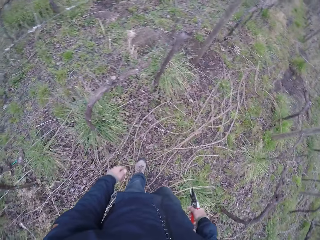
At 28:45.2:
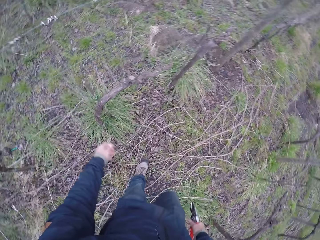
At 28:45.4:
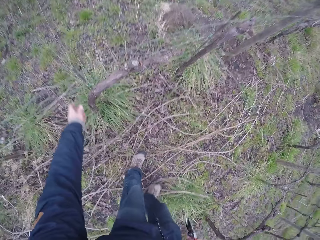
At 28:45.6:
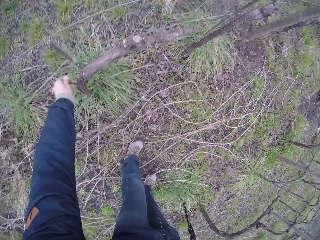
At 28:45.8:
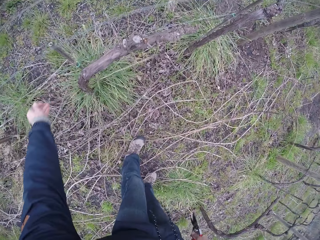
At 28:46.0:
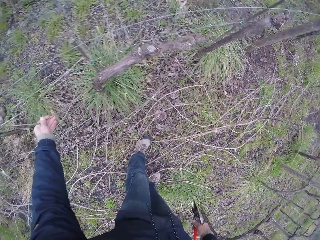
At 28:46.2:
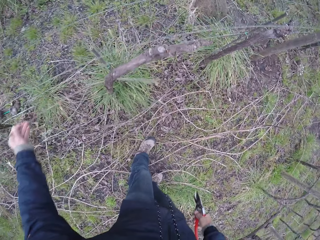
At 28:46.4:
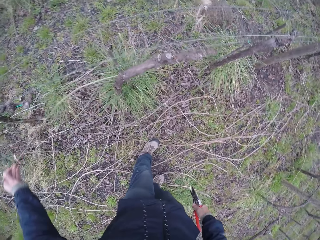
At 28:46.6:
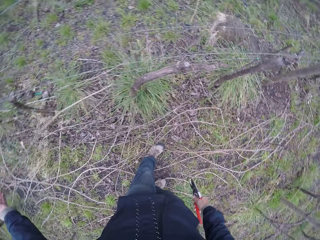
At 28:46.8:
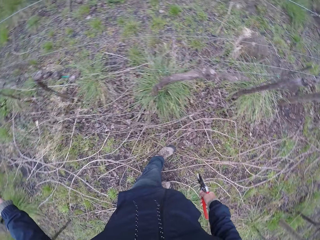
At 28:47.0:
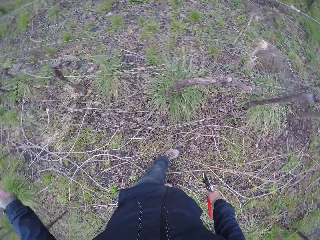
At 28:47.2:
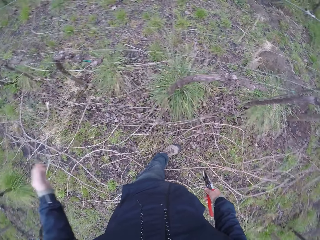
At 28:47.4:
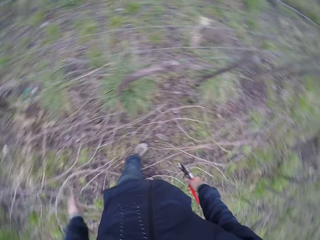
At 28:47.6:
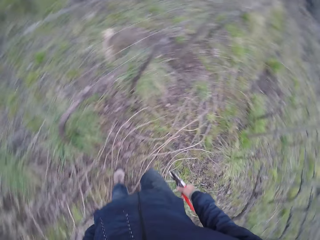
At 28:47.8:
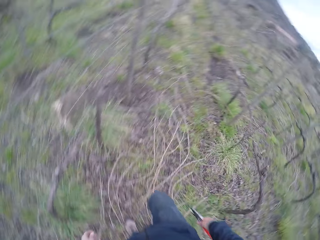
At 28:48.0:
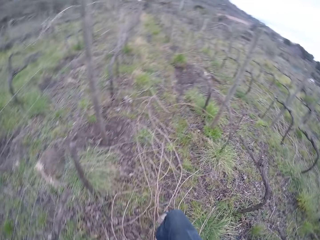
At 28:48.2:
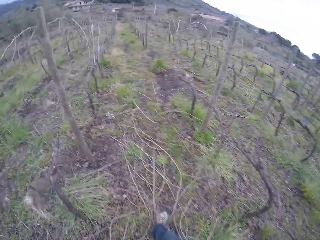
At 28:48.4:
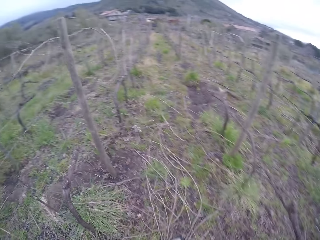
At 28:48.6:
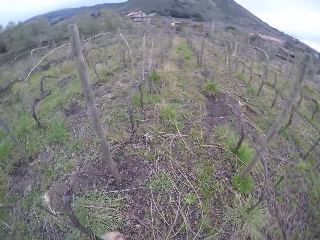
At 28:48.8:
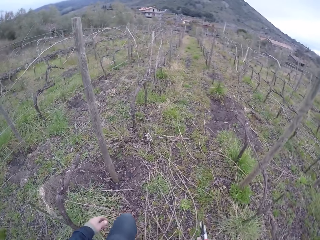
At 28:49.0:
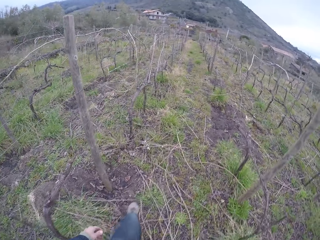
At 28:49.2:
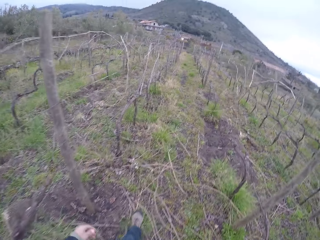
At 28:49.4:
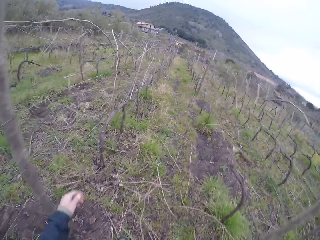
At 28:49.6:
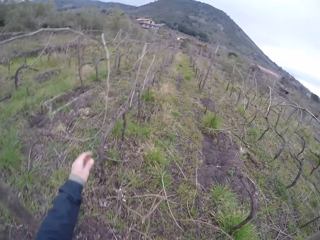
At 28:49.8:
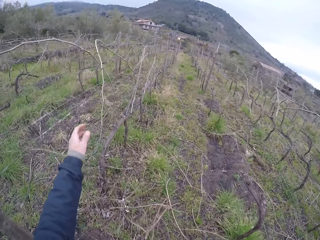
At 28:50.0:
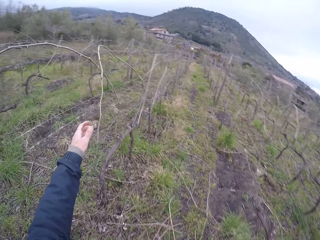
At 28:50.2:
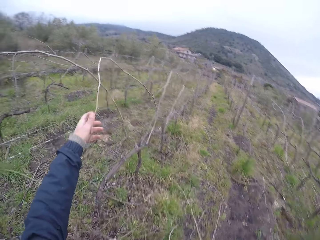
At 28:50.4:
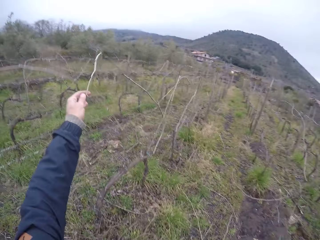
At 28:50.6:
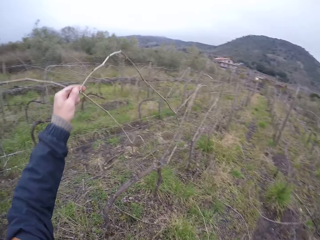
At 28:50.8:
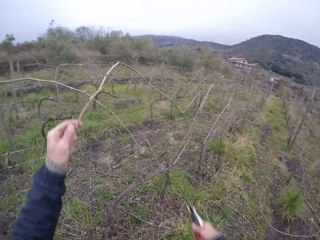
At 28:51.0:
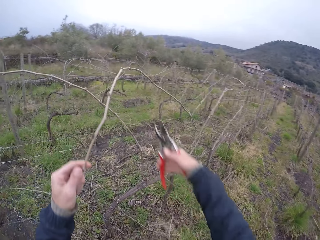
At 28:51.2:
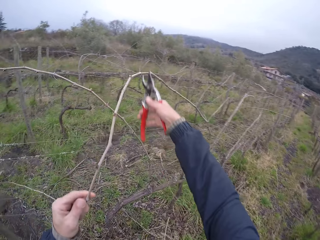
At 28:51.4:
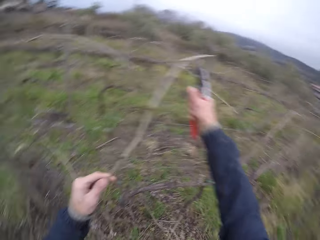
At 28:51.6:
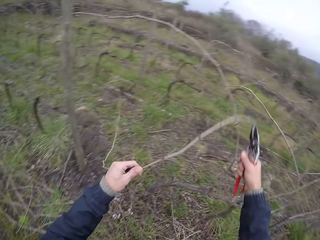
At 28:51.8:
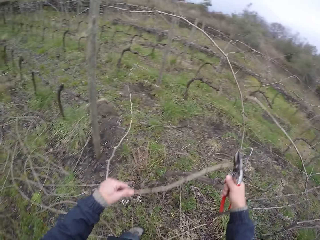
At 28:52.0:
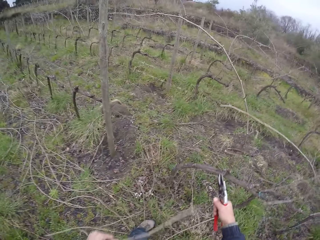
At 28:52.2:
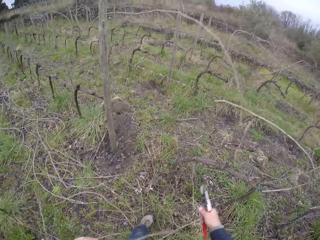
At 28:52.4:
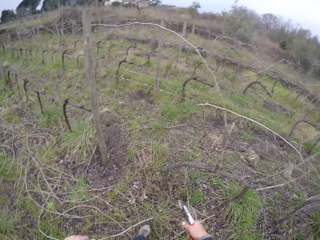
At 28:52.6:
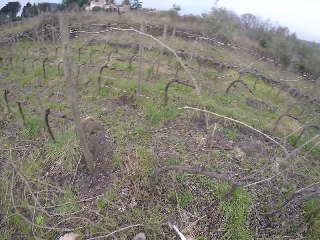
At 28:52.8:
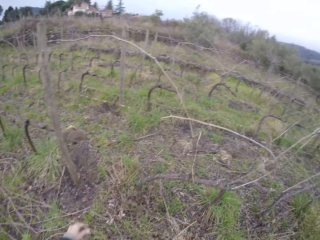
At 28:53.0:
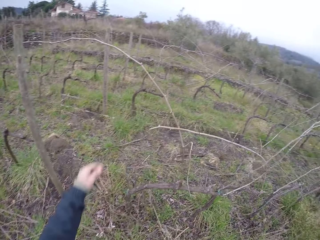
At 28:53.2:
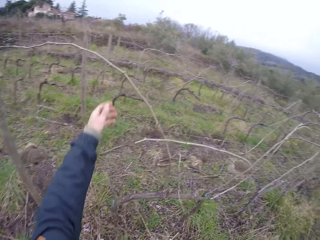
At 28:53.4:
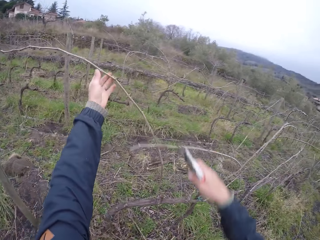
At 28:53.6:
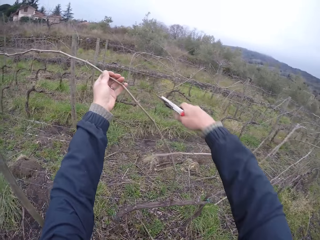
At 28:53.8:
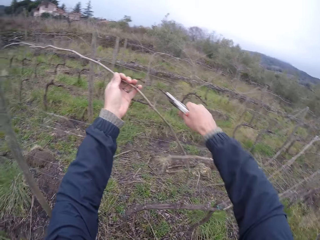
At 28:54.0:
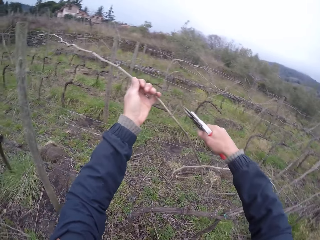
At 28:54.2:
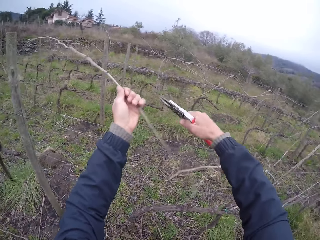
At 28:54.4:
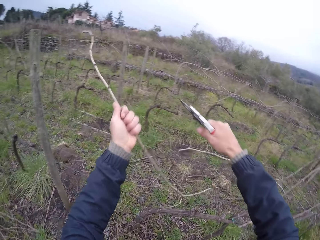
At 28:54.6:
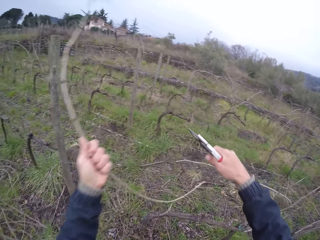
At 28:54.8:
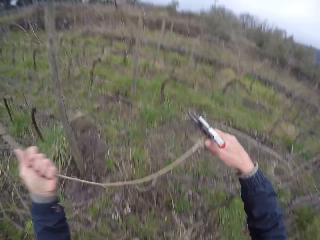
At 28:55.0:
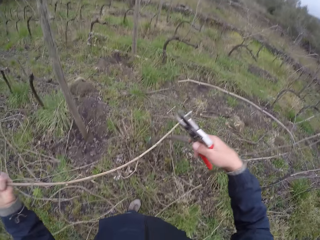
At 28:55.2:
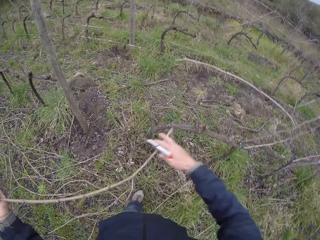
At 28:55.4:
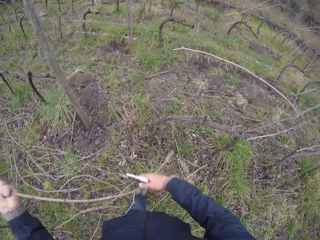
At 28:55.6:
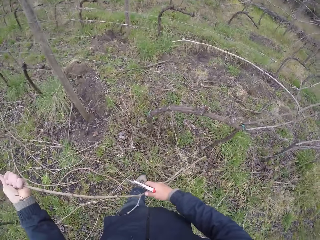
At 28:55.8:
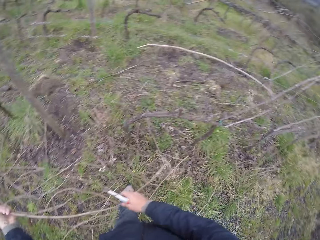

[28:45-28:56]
The camera wearer walks. She pulls a tree branch with her left hand. She picks branches. She walks. She pulls a tree branch with her left hand. She picks the branches. She cuts the tree branch with the pair of secateurs in her right hand. She pulls a tree branch with her left hand. She picks the branches.

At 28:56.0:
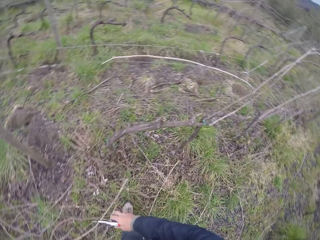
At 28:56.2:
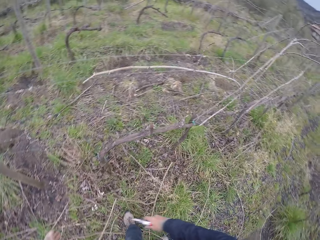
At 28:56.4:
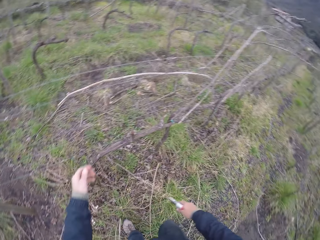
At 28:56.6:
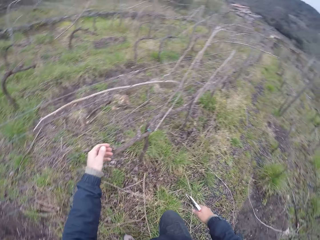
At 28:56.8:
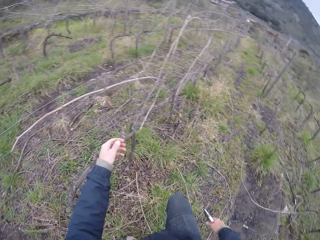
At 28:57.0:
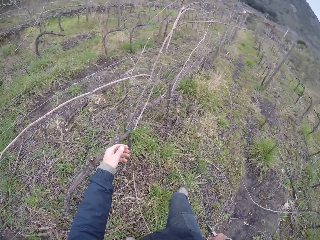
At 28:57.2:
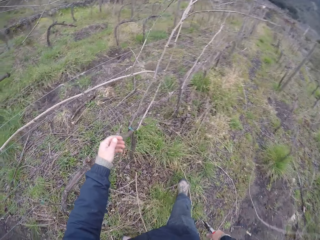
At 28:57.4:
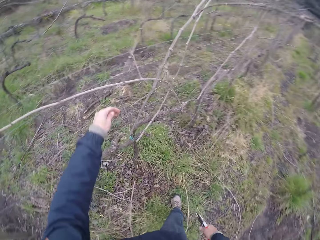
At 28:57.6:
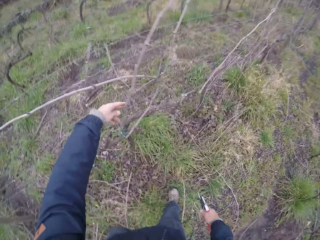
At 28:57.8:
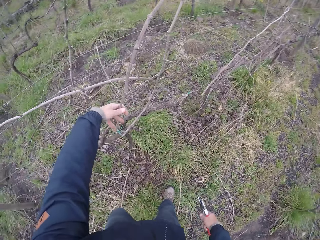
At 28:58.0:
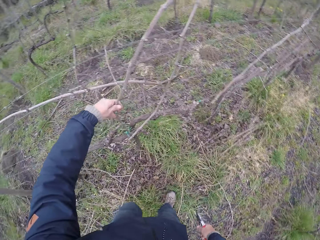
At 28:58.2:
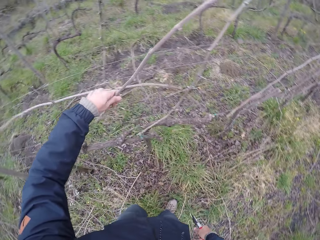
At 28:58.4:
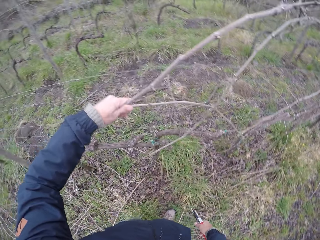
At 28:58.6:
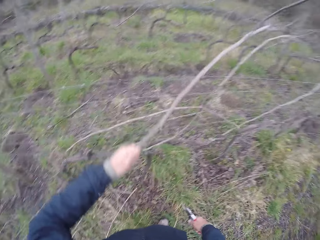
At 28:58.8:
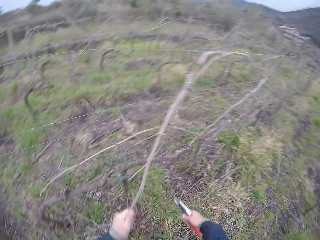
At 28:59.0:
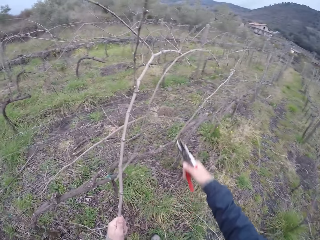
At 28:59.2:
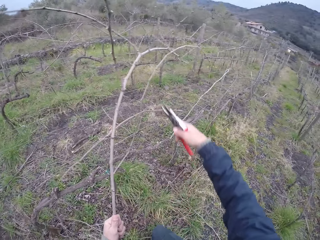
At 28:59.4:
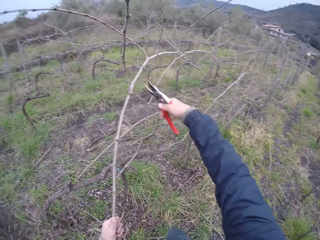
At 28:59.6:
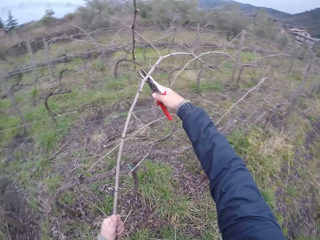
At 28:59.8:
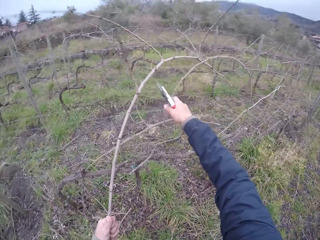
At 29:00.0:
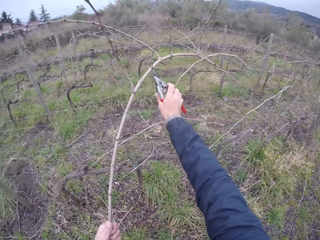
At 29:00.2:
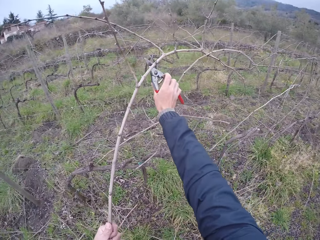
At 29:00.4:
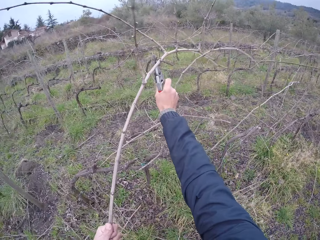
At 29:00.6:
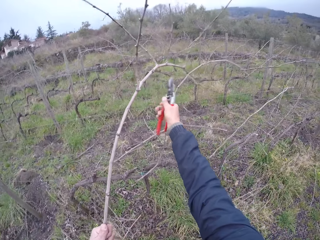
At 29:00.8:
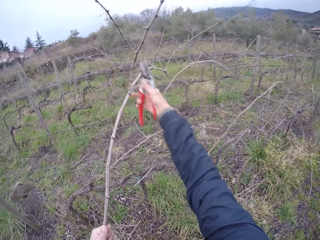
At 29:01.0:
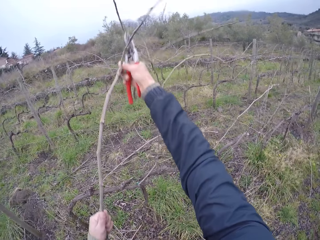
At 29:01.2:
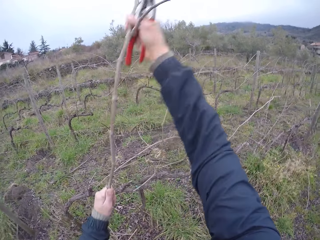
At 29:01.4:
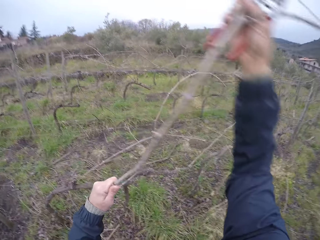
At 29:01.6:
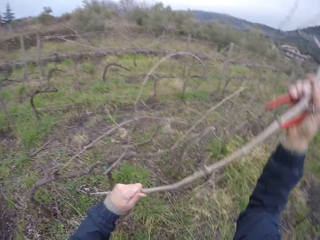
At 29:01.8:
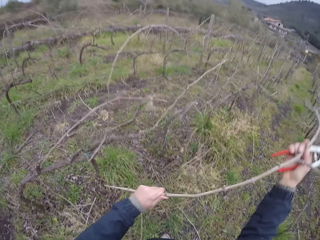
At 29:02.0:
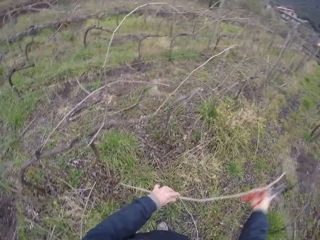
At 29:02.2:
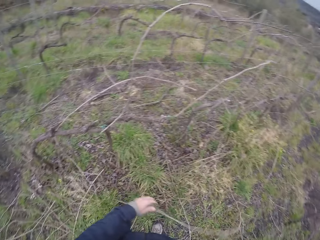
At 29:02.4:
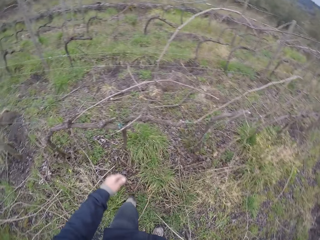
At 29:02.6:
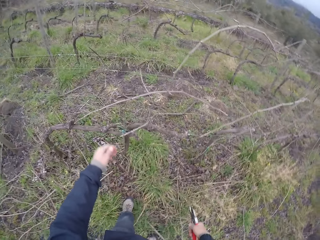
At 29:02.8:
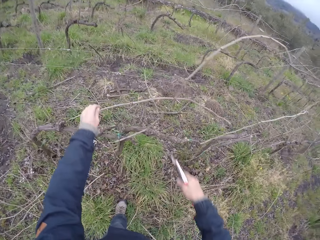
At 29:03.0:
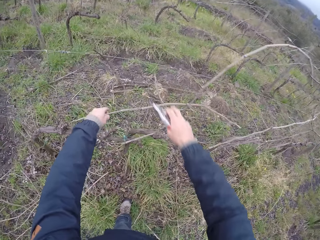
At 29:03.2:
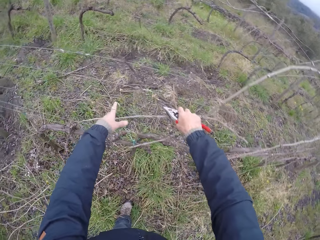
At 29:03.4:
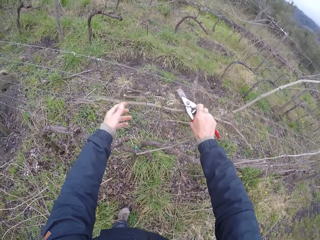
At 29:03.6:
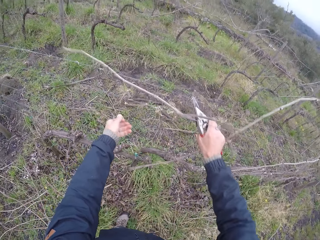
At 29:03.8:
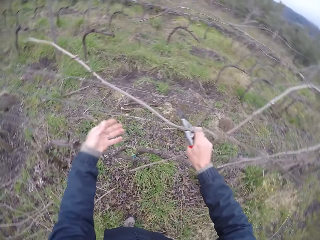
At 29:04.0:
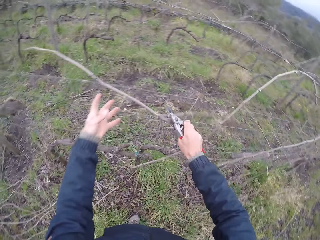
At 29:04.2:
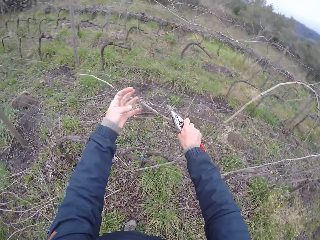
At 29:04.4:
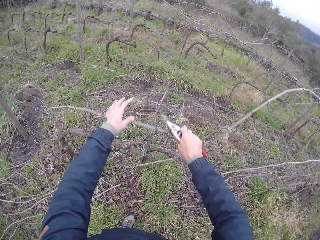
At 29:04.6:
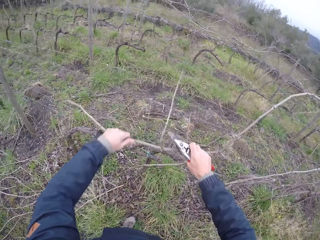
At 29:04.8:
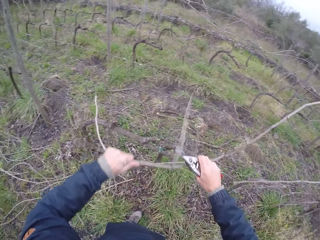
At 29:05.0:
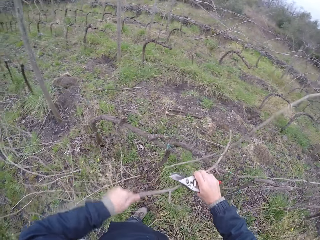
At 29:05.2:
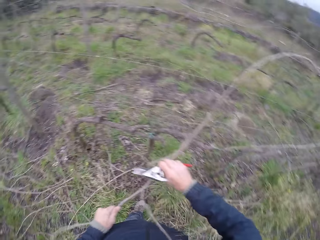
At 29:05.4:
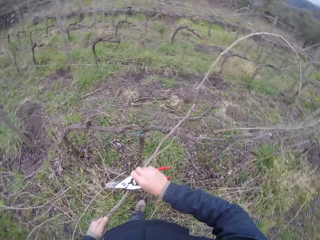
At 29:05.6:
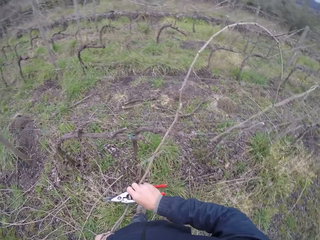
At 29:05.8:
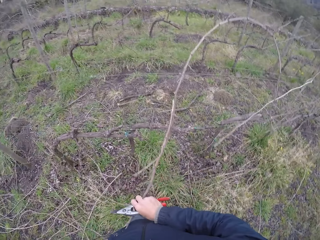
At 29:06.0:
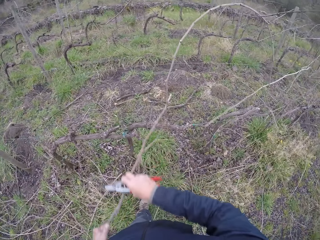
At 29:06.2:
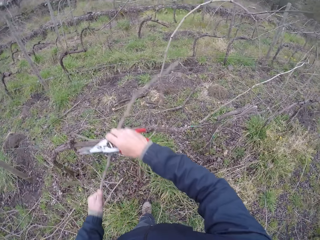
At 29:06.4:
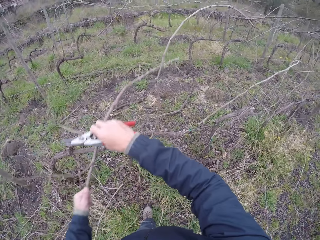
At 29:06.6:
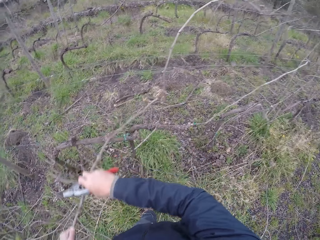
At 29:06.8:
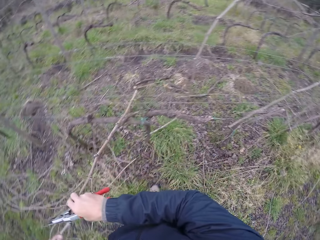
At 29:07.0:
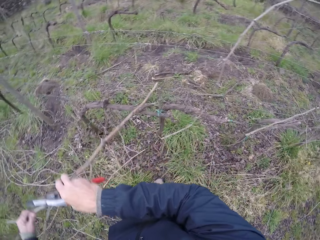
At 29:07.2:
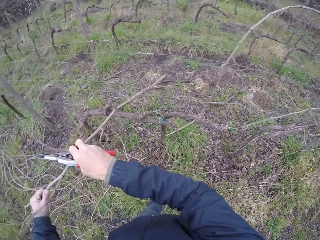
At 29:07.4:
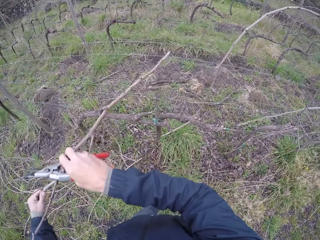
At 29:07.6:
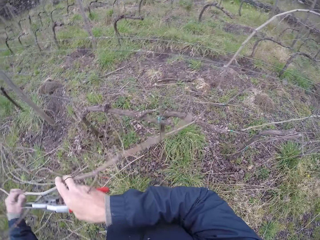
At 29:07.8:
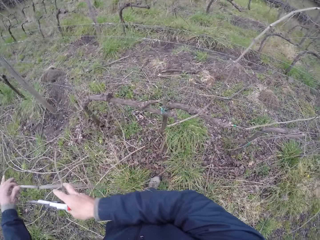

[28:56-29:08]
The camera wearer puts down branches. She walks. She pulls a tree branch with her left hand. She picks the branches. She cuts the tree branch with the pair of secateurs or scissors in her right hand. She pulls the tree branch with both hands. She puts down the branches. She pulls the tree branch with both hands. She cuts the branches with the scissors.
